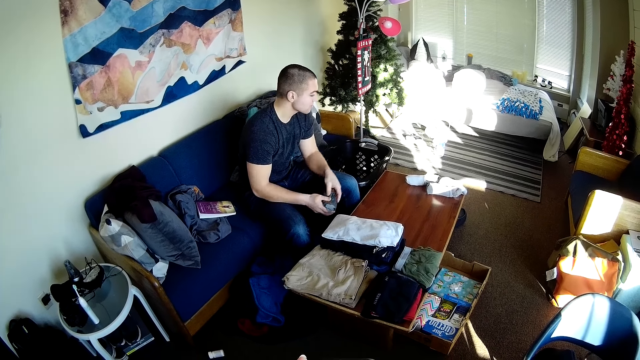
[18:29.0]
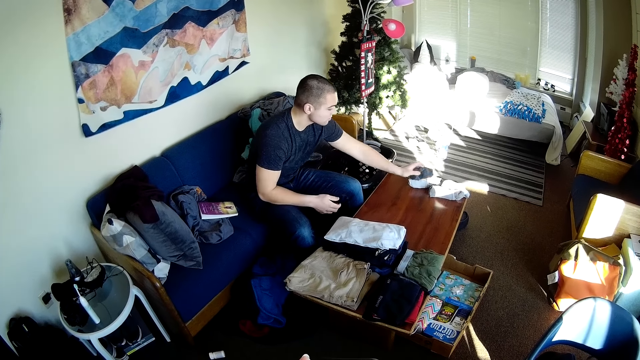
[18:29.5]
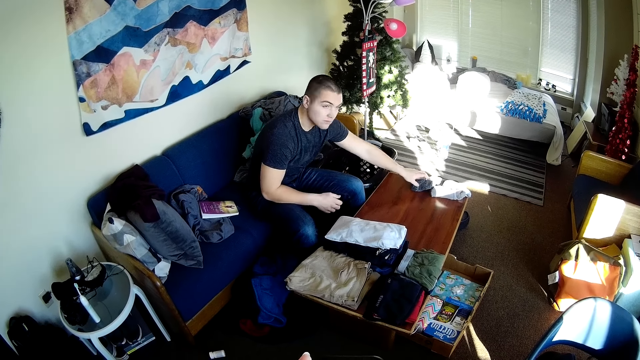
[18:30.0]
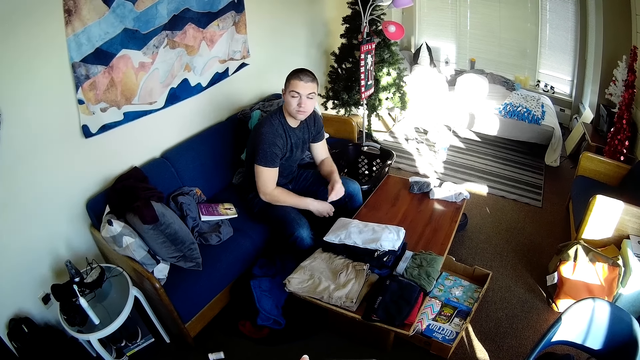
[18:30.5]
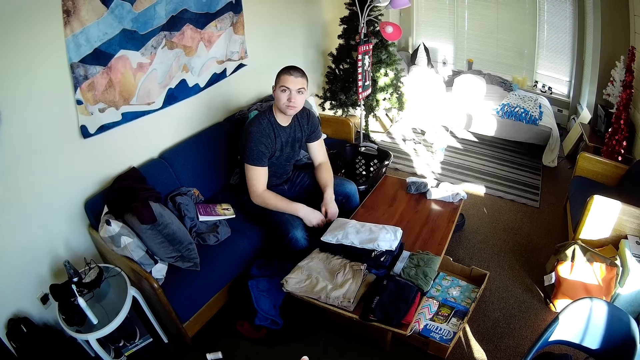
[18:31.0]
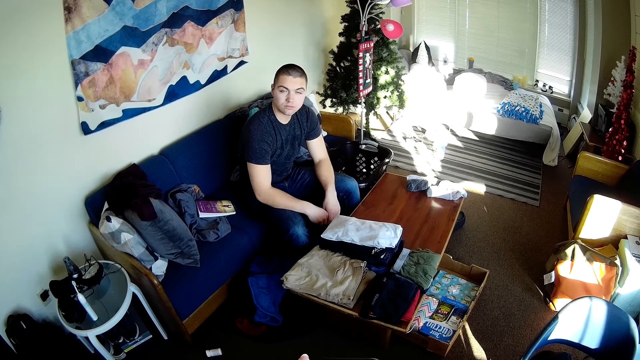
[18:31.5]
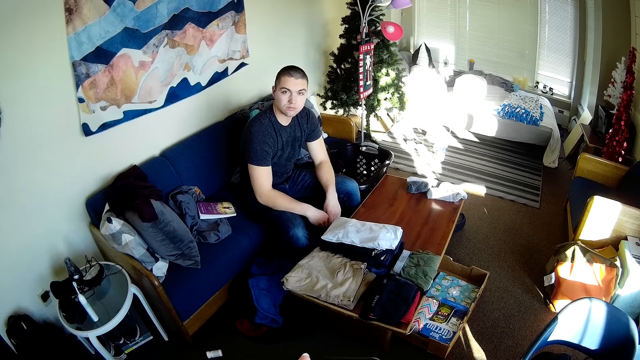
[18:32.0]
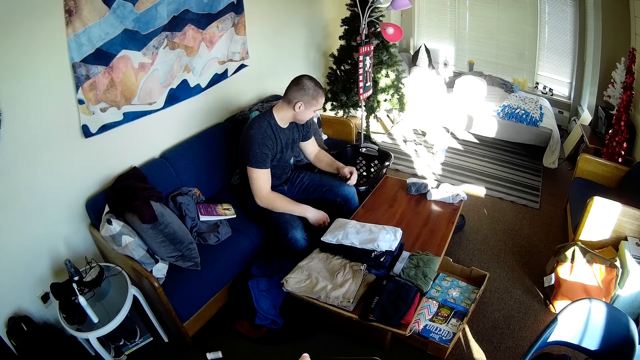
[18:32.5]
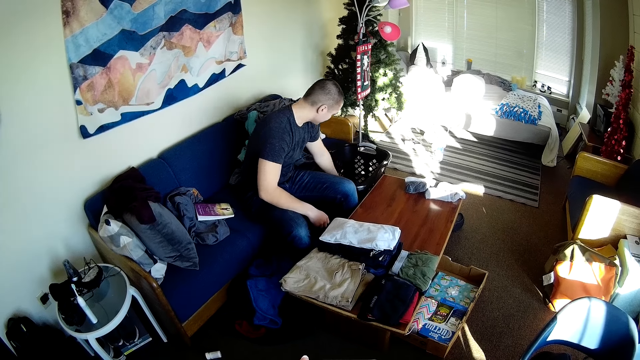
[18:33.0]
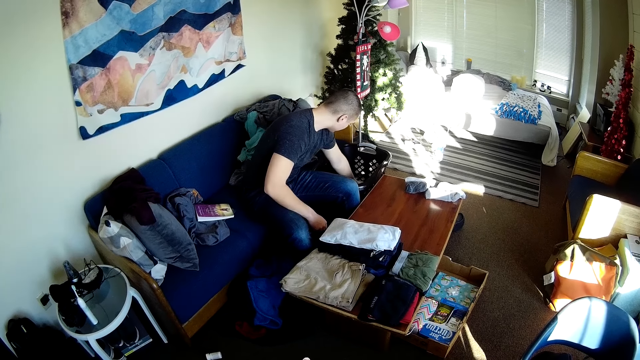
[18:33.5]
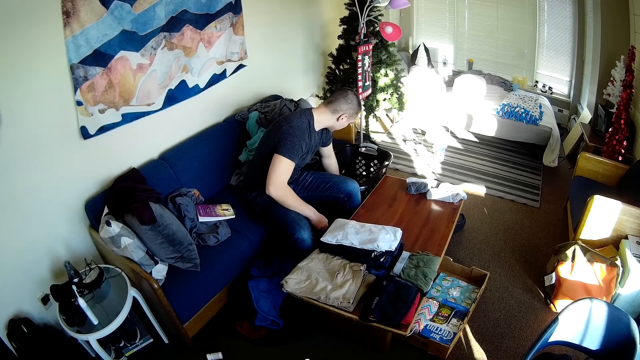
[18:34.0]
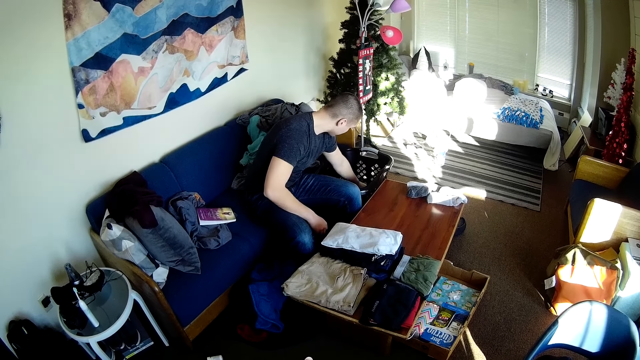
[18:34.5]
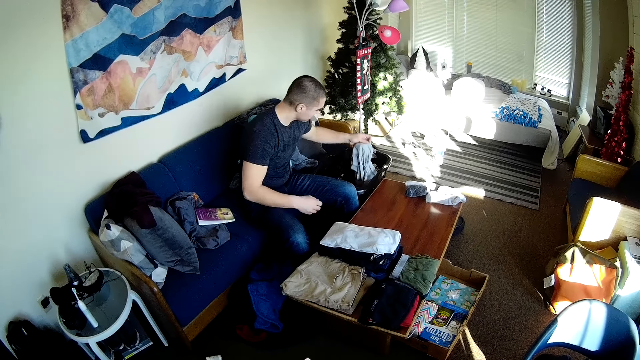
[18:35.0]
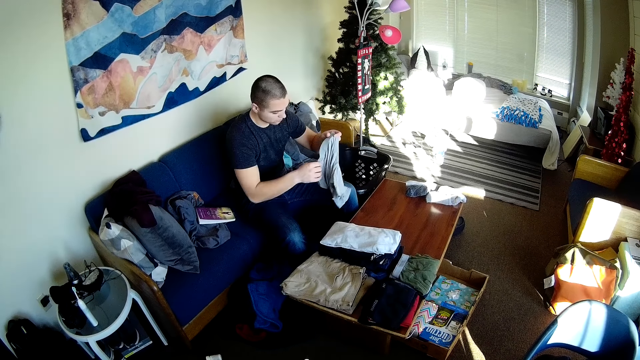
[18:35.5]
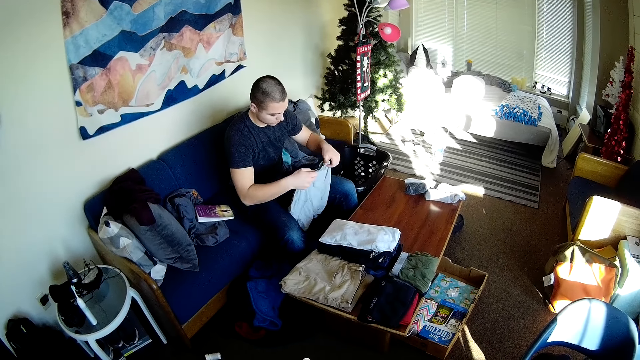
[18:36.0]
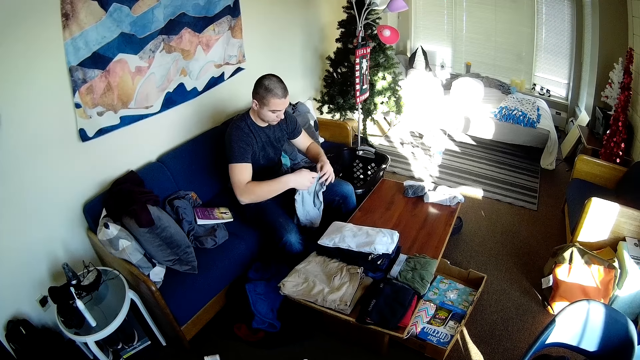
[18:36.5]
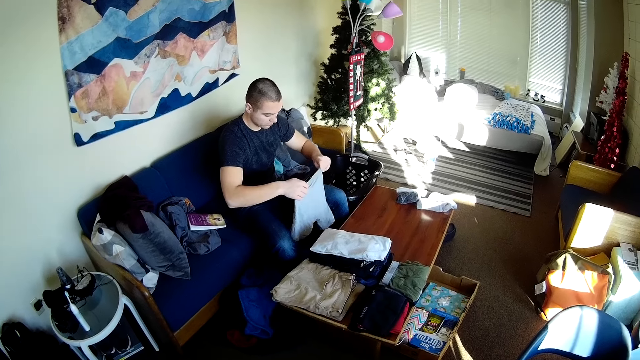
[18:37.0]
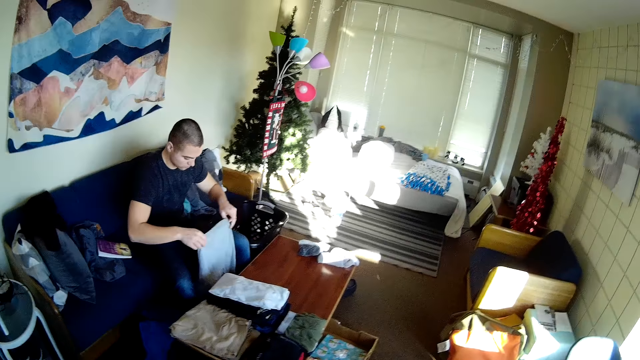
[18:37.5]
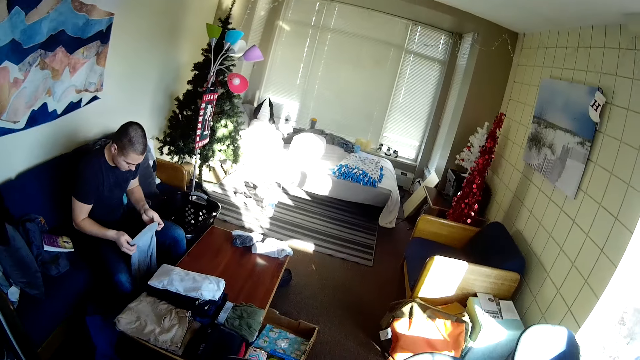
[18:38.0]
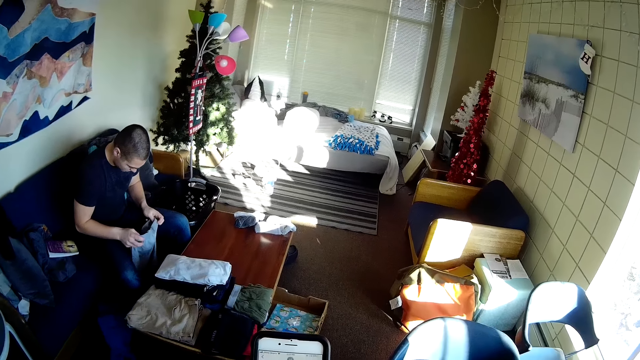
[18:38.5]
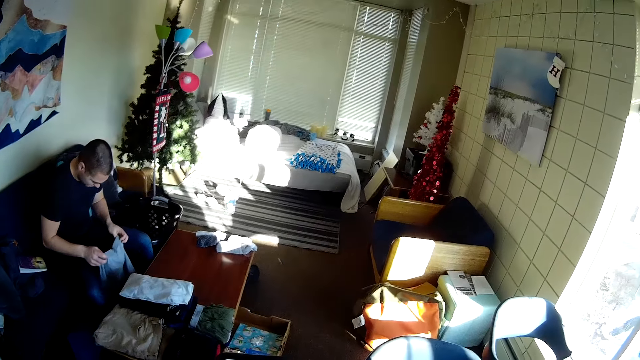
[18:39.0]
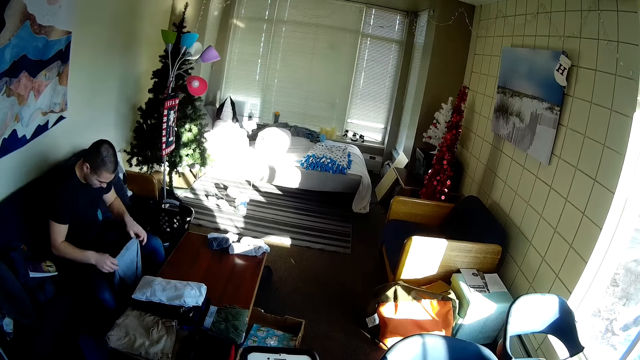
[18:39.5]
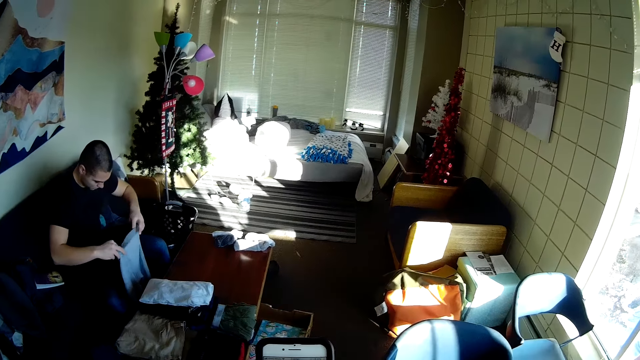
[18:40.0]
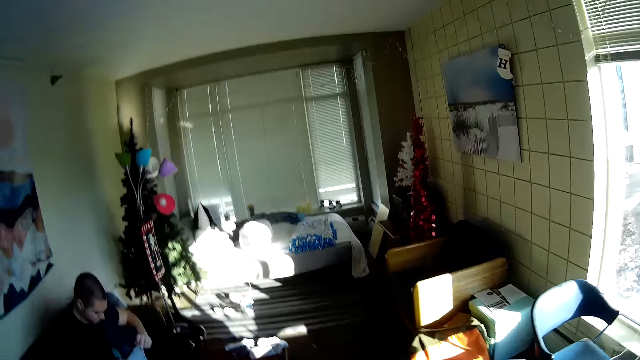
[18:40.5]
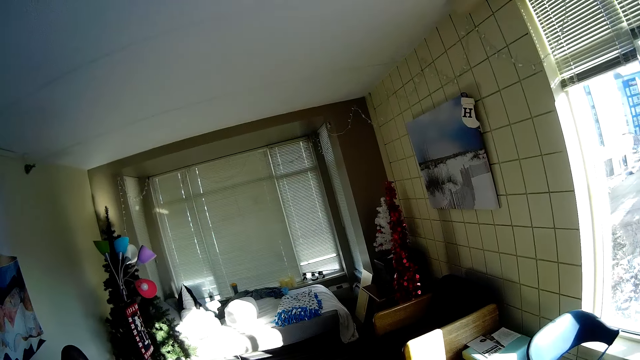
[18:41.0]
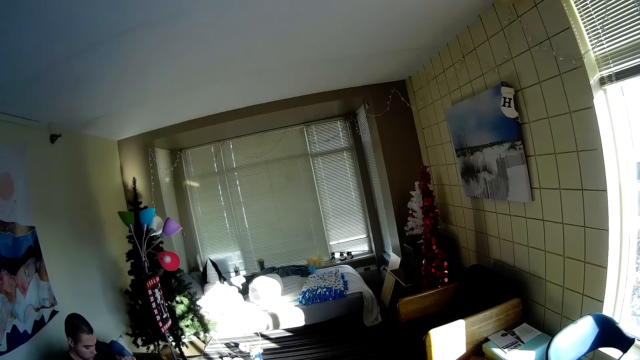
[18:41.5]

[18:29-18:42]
A man places something on the table. The man picks up a cloth. The camera wearer is folding a shirt. They look around.

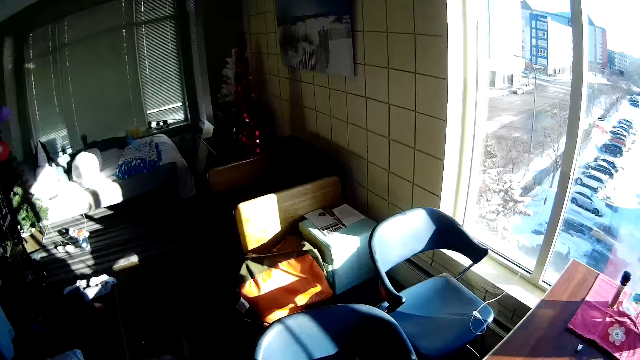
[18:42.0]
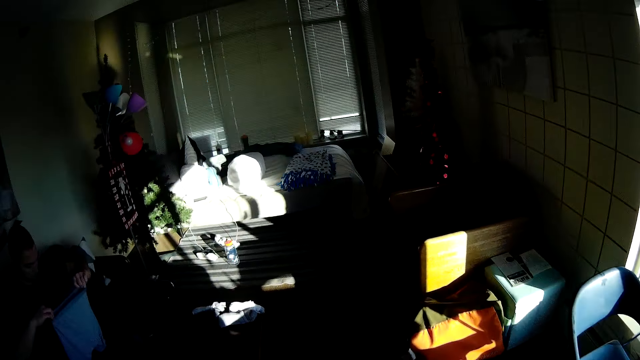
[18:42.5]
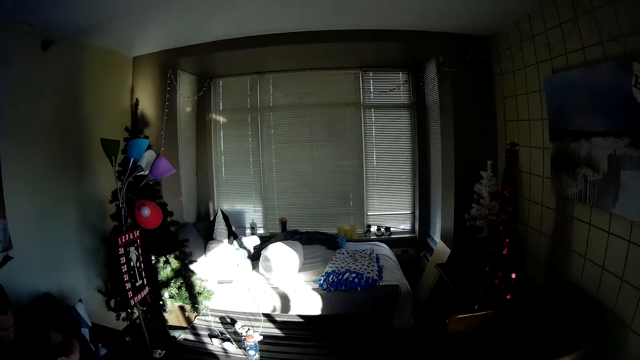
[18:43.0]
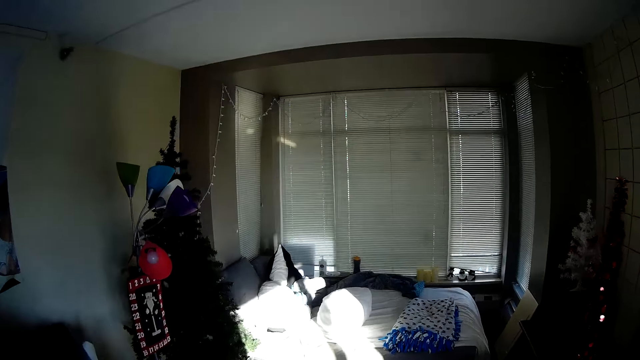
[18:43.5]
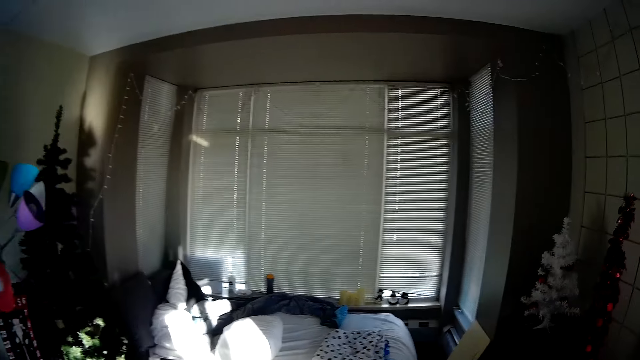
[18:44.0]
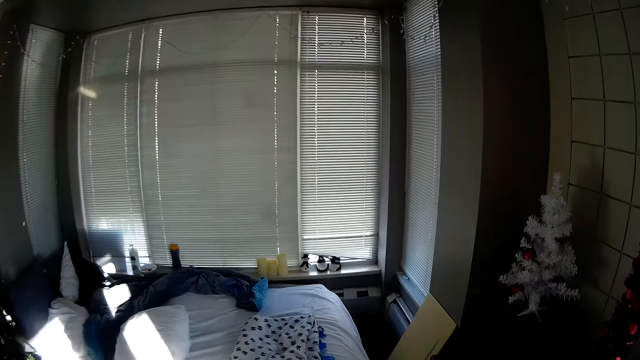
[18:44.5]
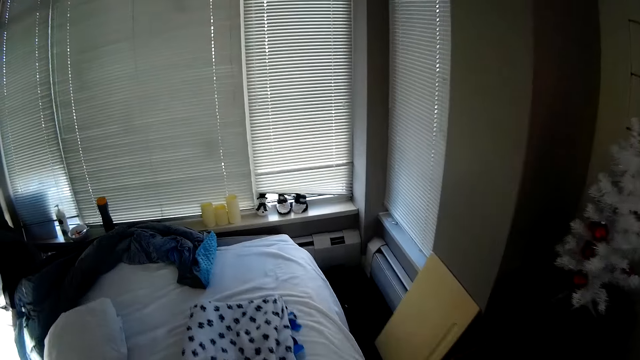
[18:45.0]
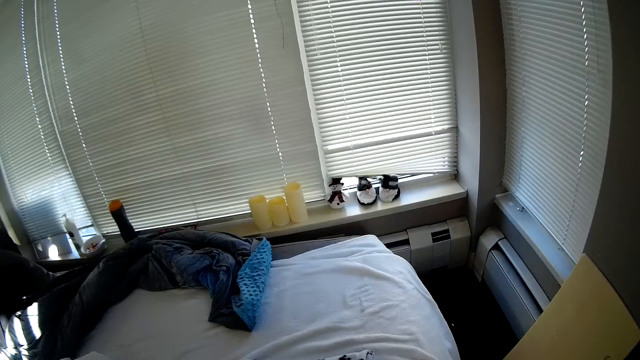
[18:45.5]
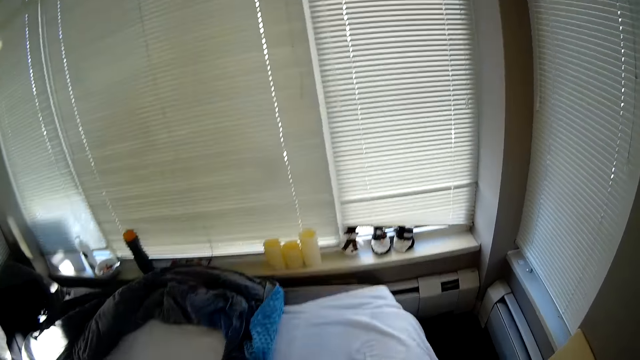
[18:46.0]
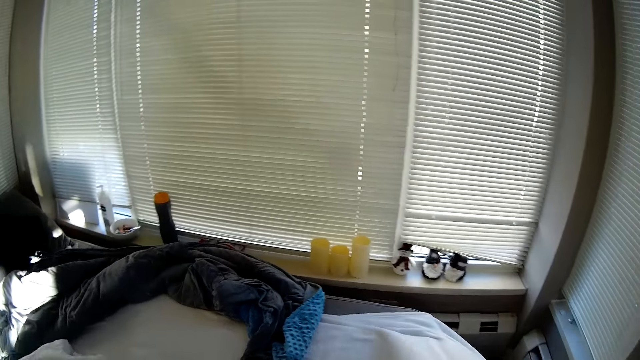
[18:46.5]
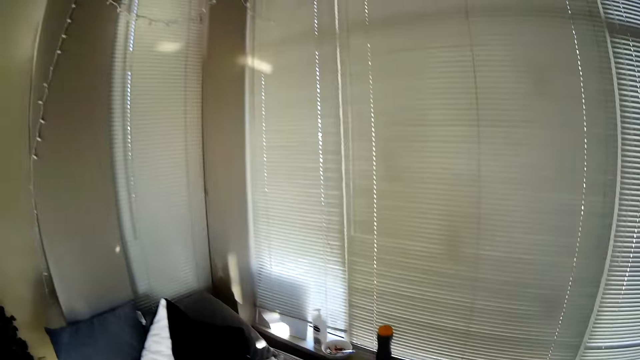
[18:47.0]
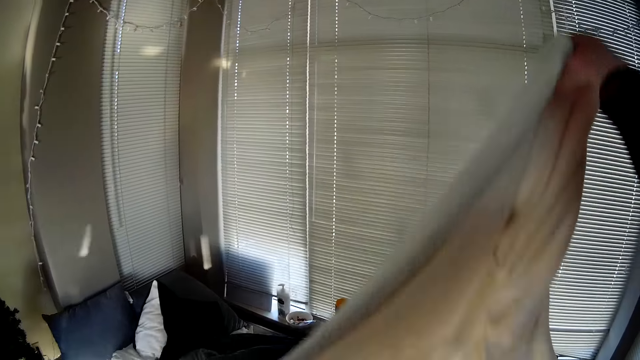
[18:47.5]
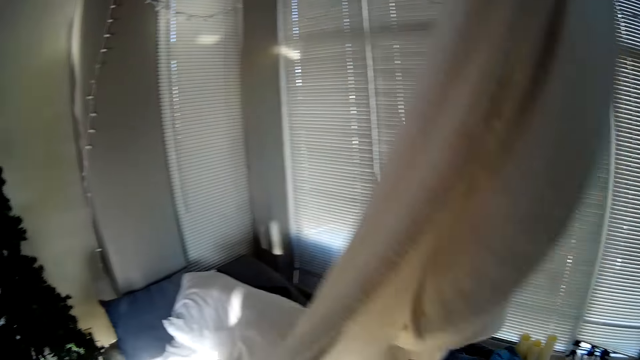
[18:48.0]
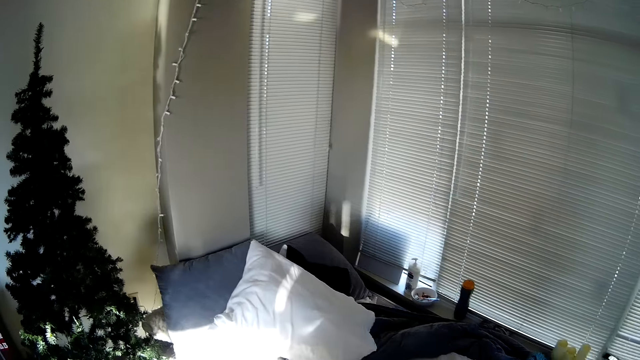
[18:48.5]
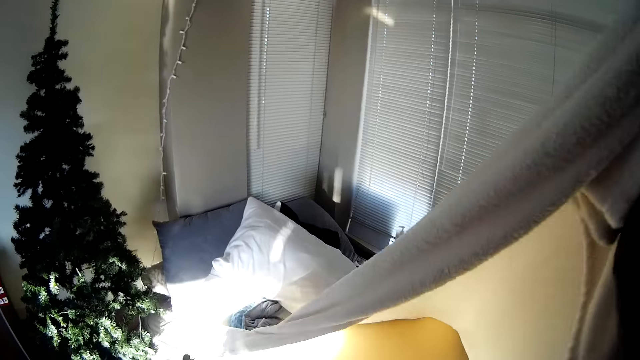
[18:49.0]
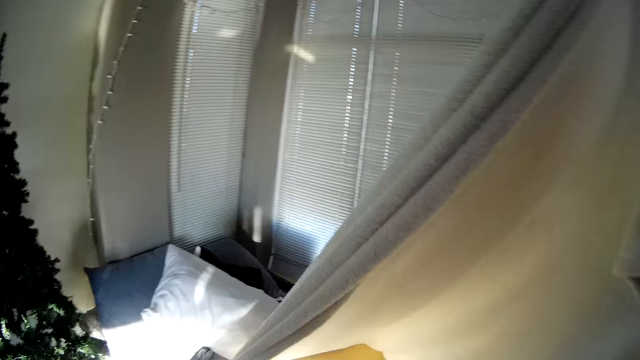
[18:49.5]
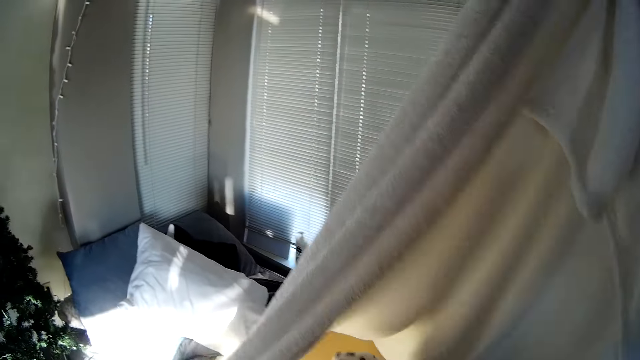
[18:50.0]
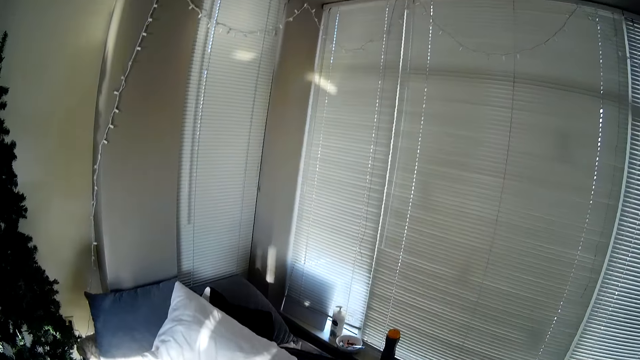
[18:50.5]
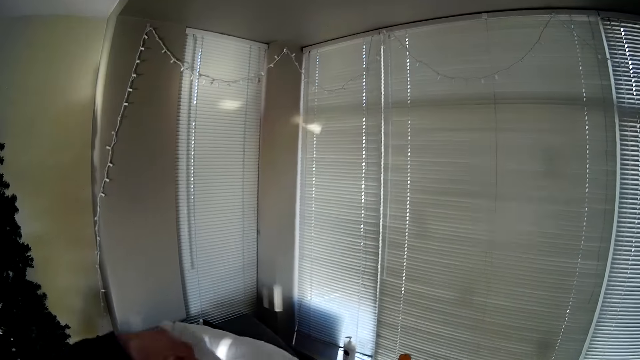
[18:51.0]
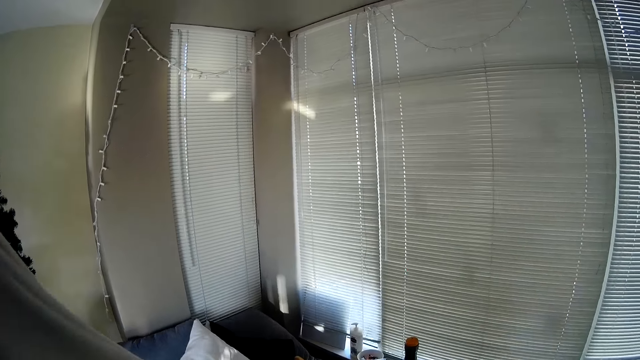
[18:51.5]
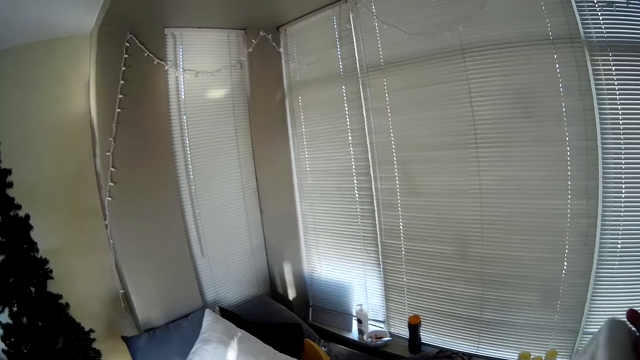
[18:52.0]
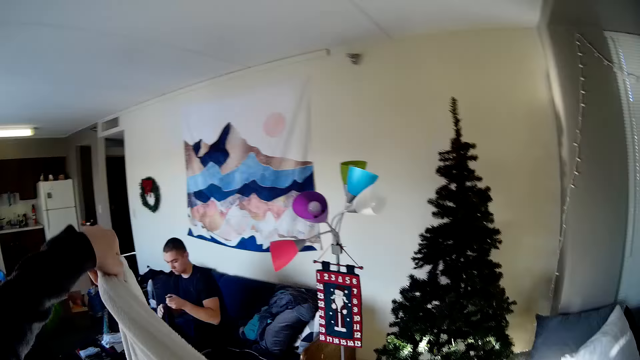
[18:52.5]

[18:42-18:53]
The camera wearer walks around. They straighten the bed sheet. They are removing the bedsheet. They lift the bedsheet.
